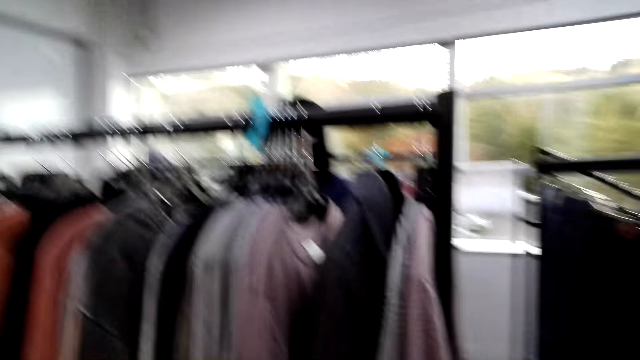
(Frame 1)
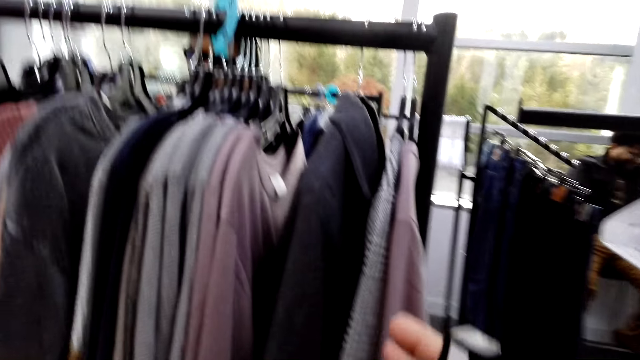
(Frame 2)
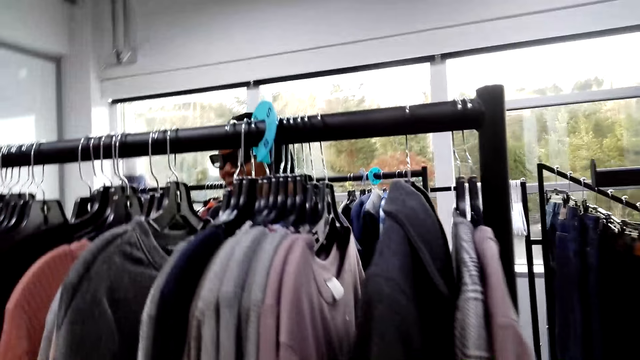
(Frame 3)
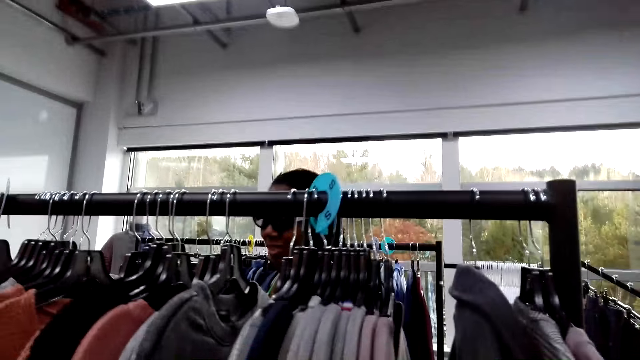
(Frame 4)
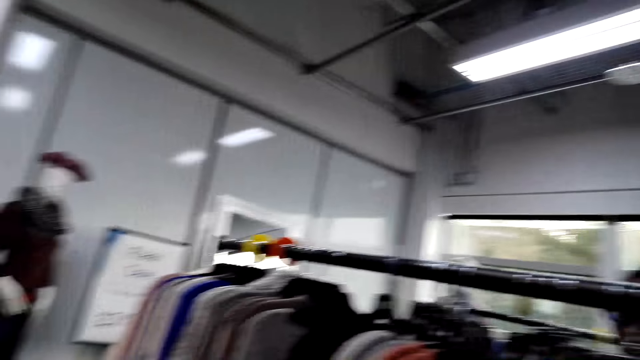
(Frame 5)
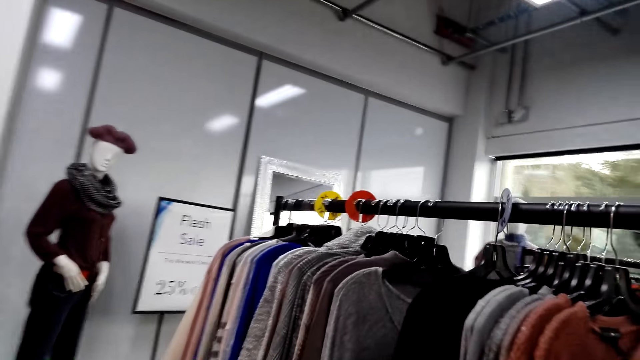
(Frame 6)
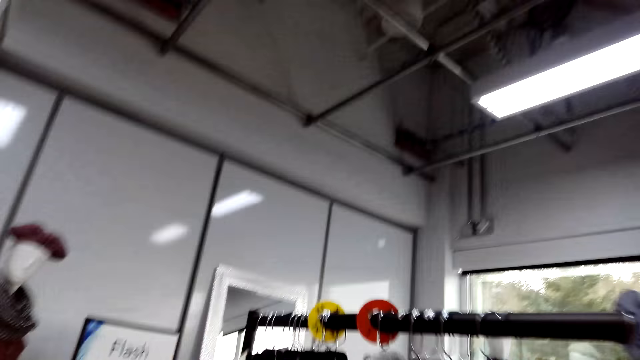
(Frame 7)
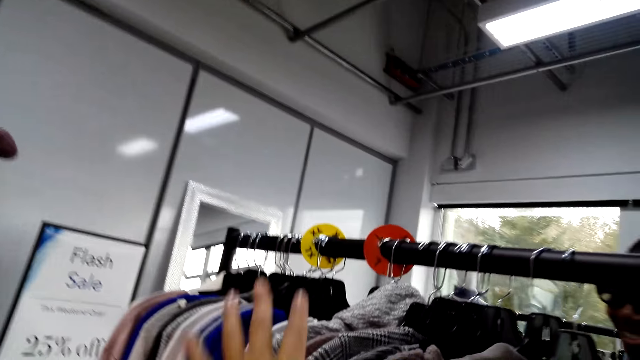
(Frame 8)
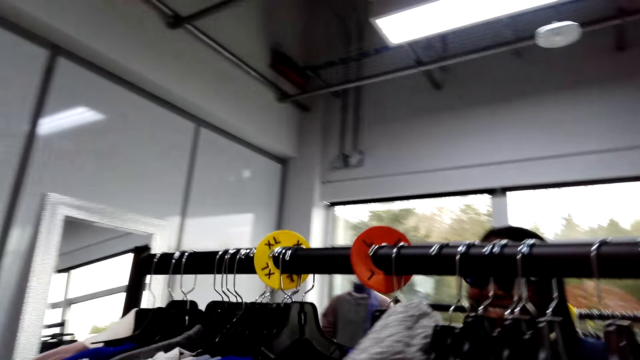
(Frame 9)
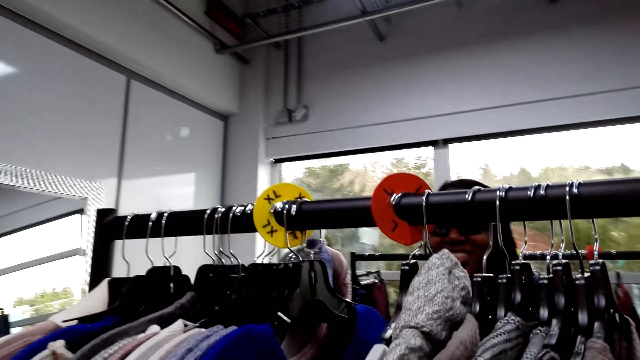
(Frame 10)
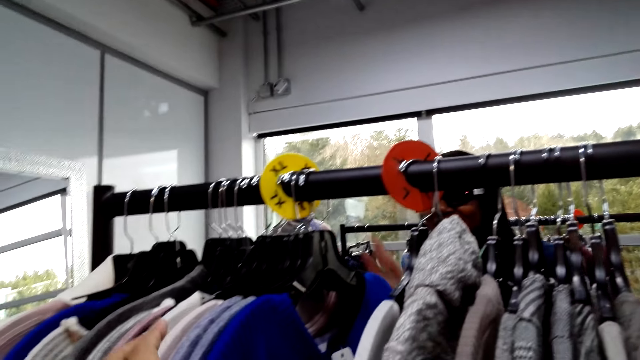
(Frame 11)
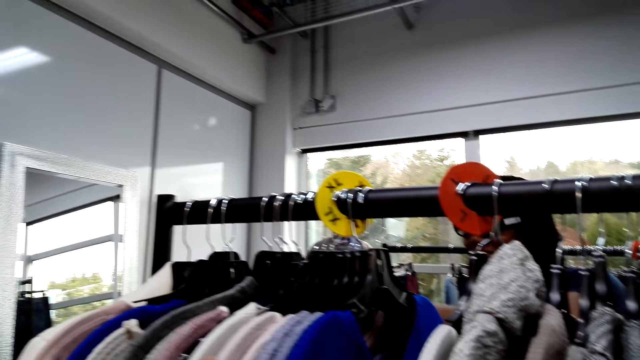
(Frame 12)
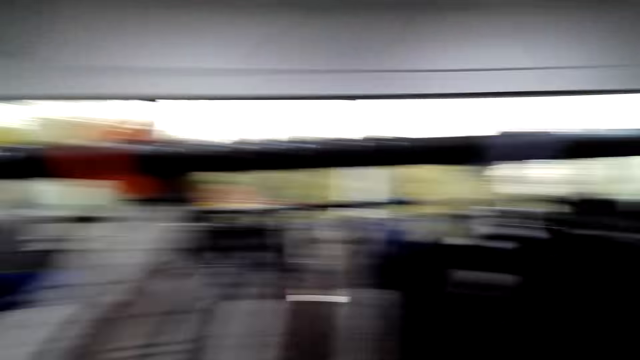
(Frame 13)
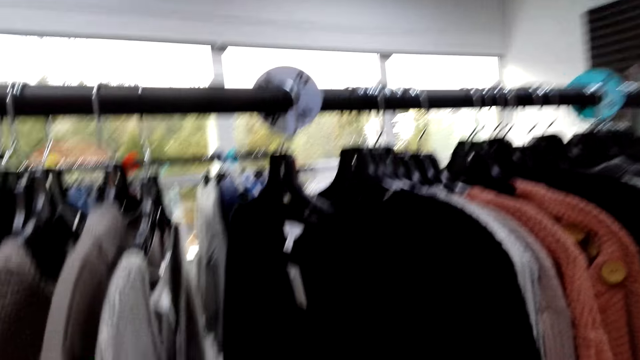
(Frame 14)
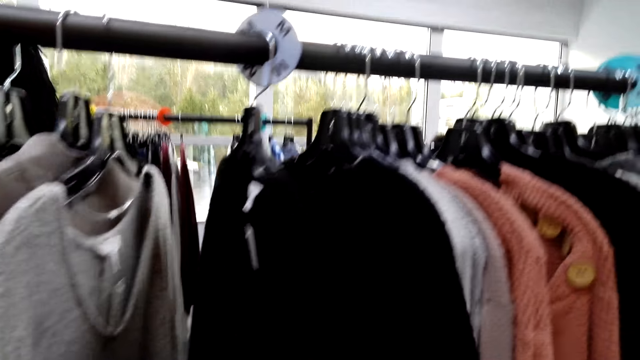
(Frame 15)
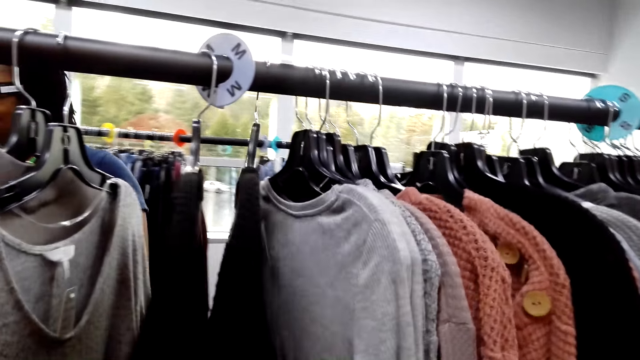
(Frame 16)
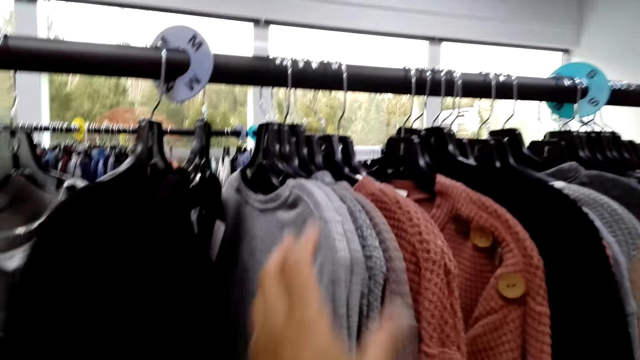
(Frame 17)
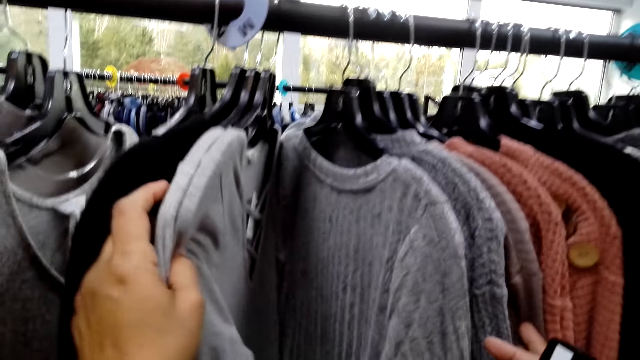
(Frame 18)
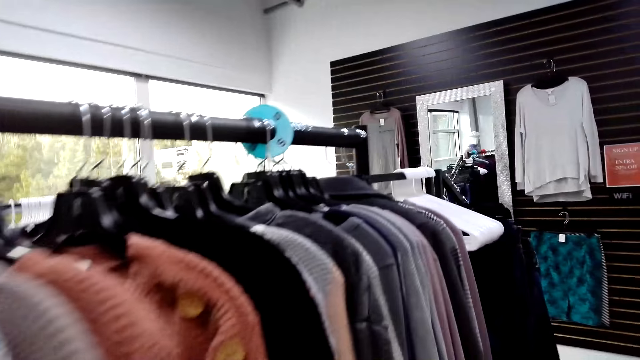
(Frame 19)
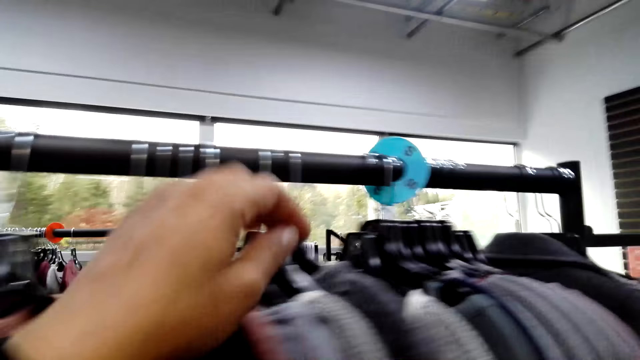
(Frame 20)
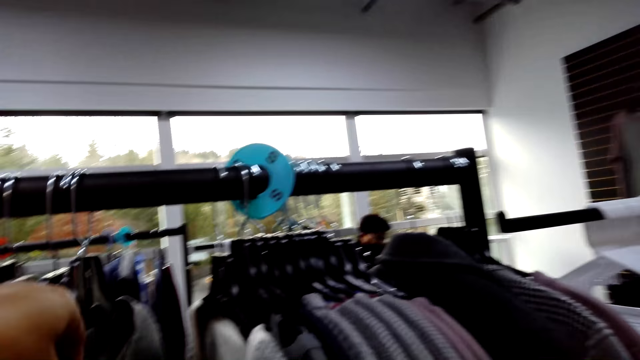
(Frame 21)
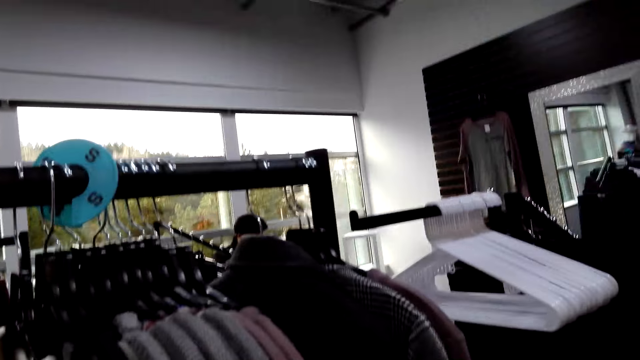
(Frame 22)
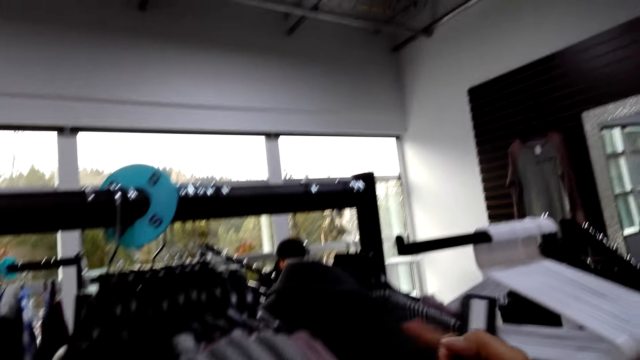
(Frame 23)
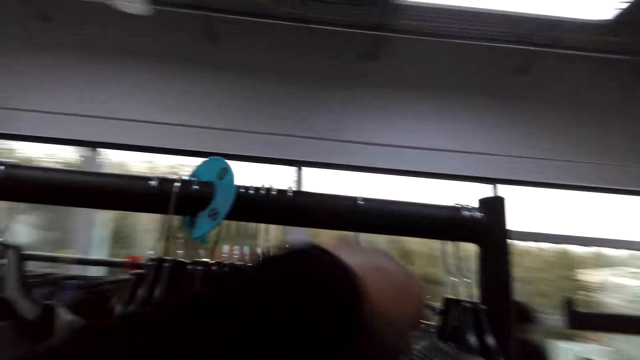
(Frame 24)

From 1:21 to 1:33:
The camera wearer sorts clothes on a hanger stand. They look at the sweaters.

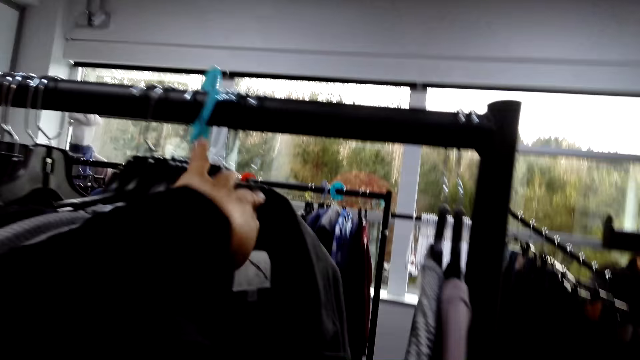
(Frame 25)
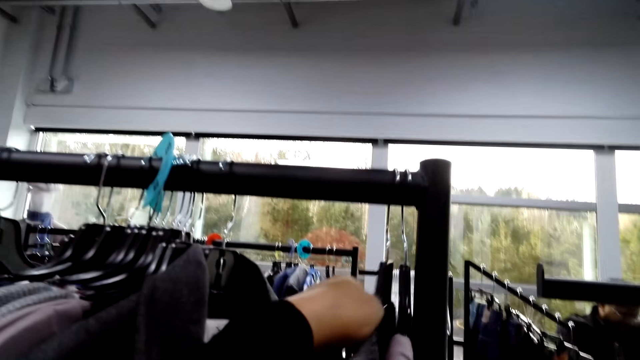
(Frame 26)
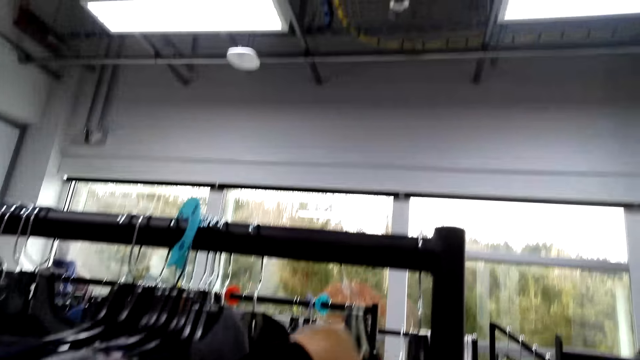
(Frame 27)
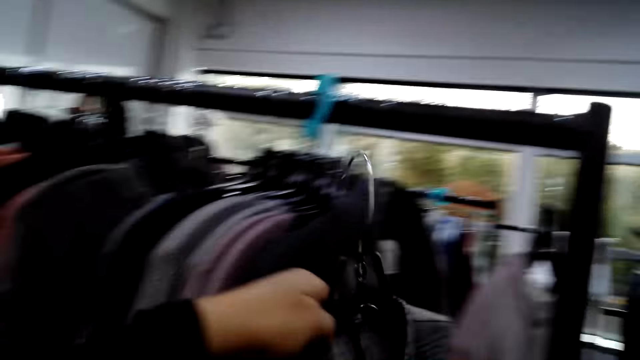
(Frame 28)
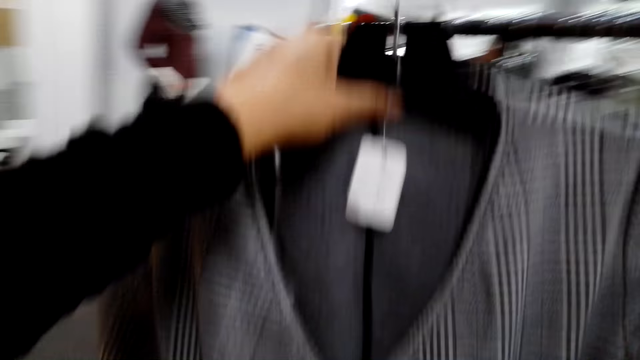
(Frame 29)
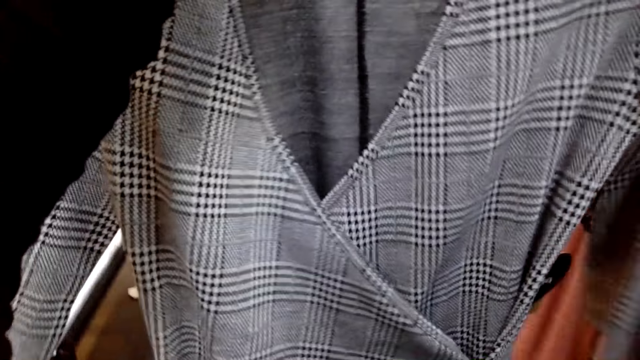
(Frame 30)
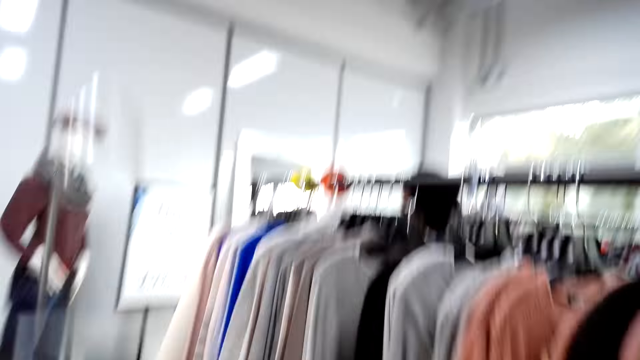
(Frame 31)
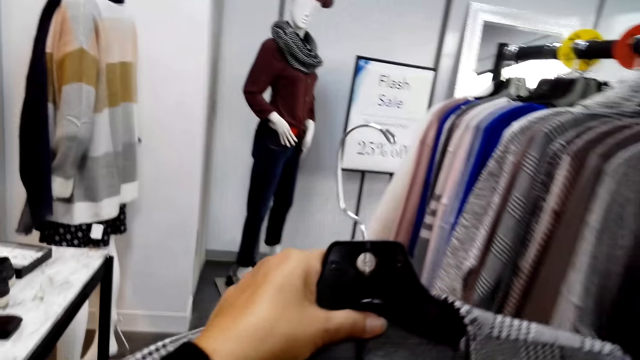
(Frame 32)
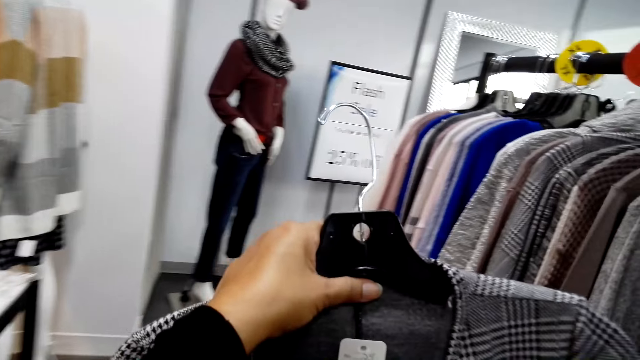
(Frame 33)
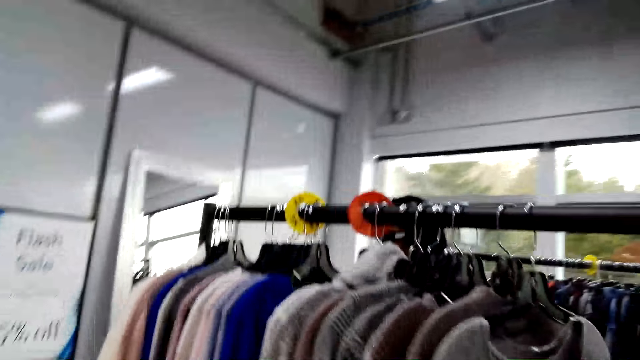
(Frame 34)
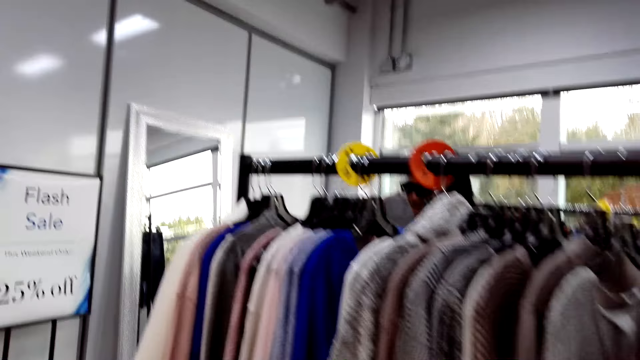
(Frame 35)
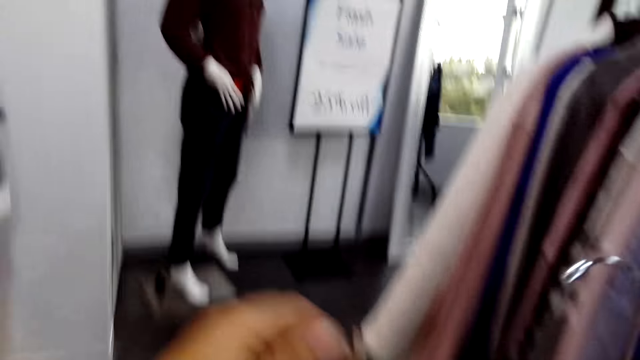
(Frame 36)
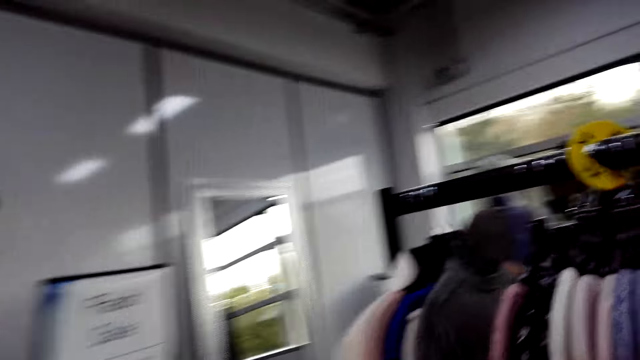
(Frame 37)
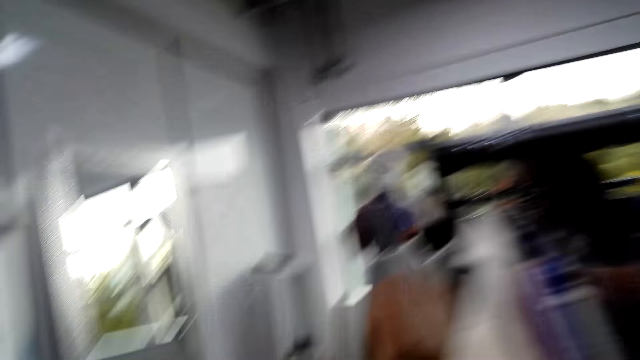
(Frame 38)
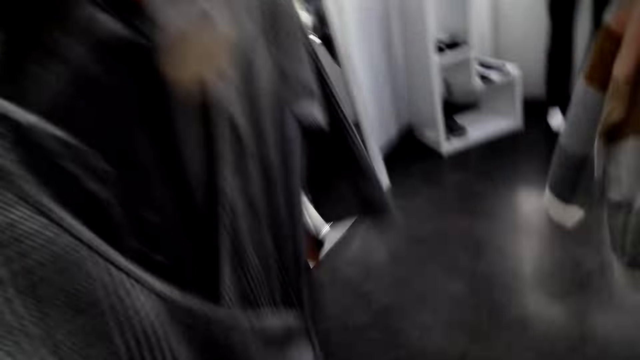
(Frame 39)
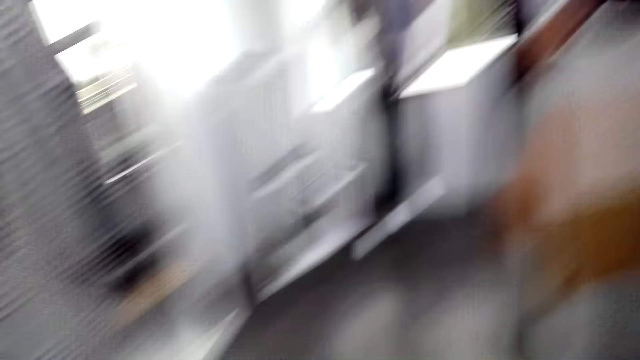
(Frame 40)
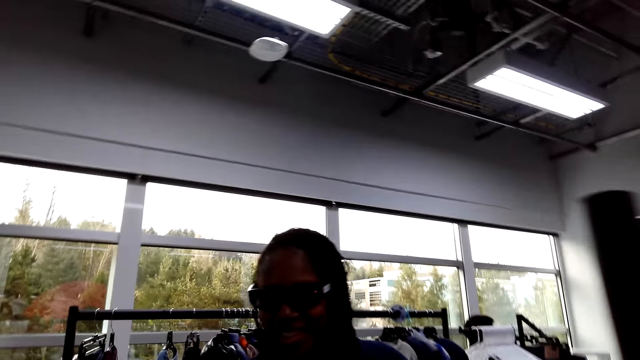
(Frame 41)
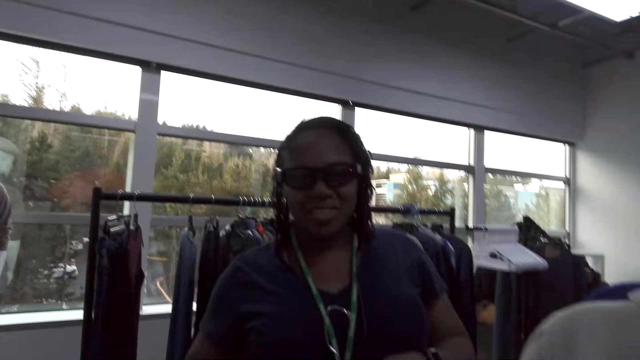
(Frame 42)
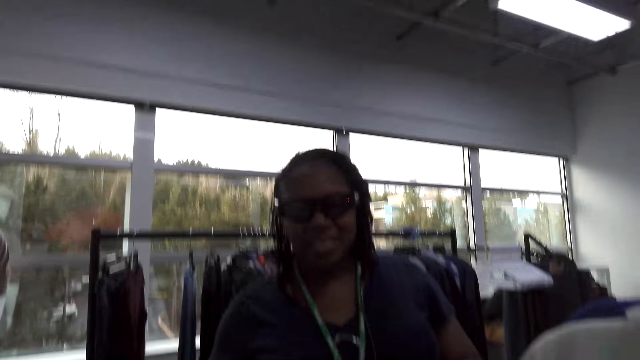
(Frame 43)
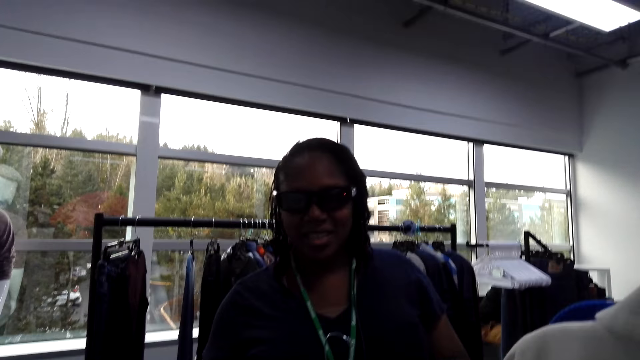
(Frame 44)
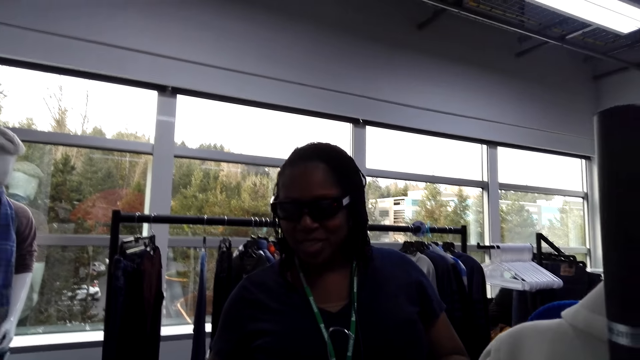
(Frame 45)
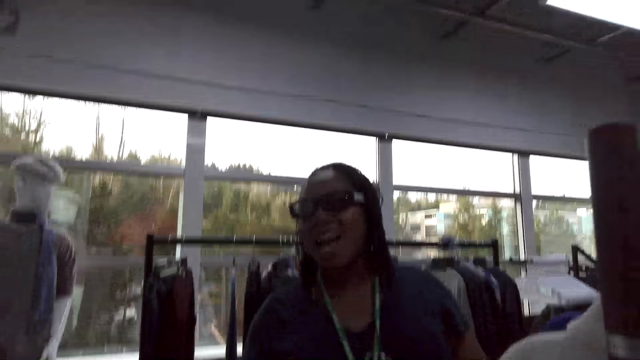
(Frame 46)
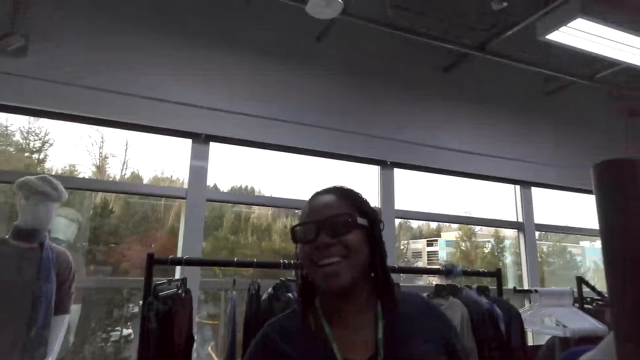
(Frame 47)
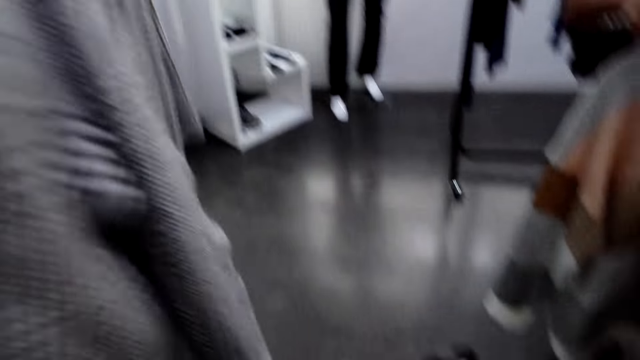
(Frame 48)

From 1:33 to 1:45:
The camera wearer sorts clothes on a hanger stand. They check the clothes. They hold a sweater. They hold up the clothes. They stand in front of a woman.
